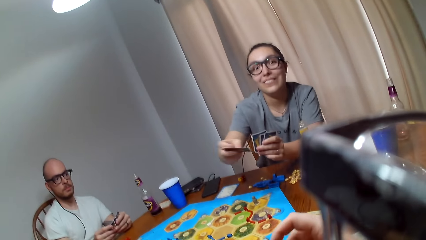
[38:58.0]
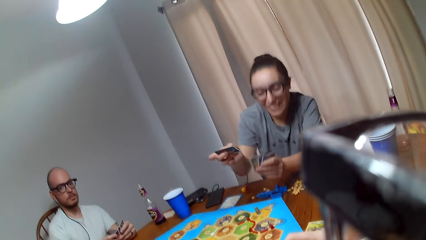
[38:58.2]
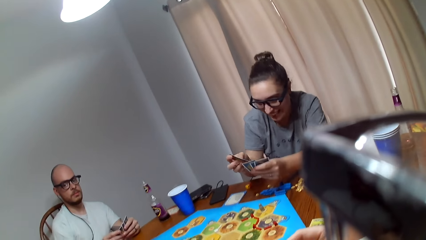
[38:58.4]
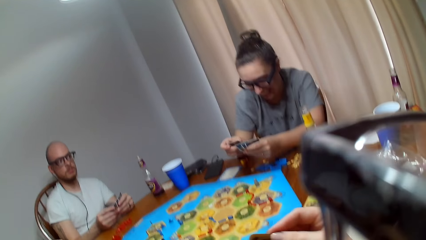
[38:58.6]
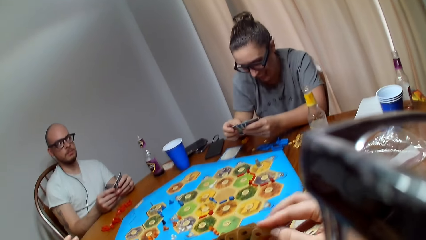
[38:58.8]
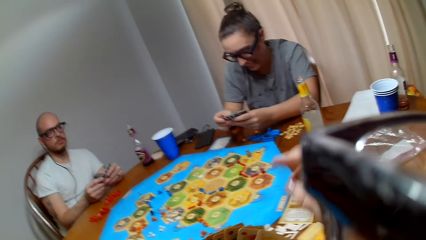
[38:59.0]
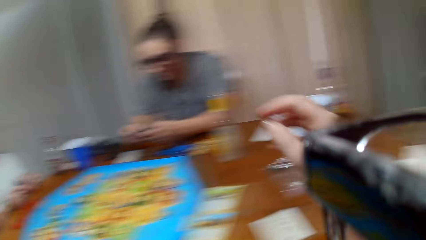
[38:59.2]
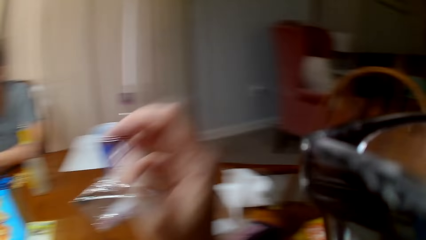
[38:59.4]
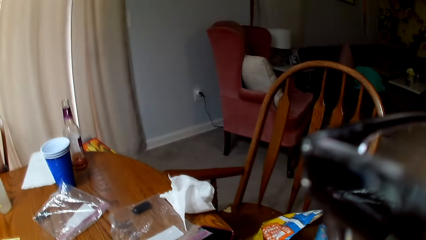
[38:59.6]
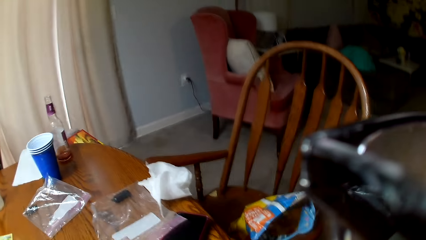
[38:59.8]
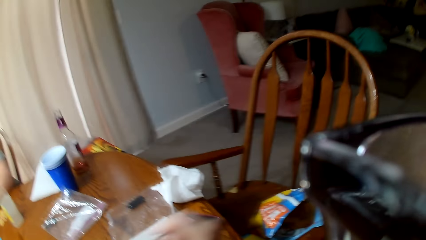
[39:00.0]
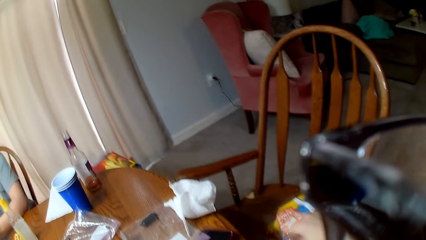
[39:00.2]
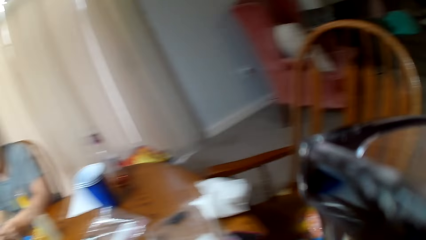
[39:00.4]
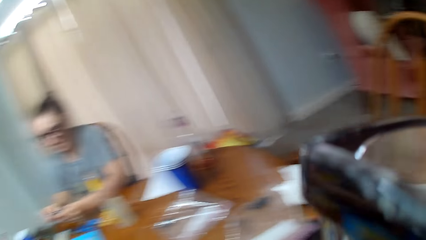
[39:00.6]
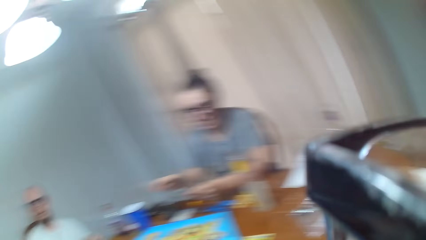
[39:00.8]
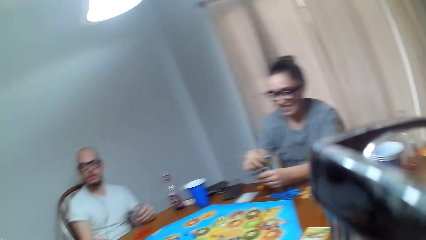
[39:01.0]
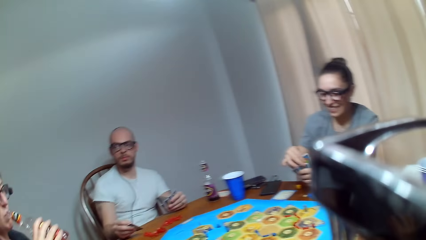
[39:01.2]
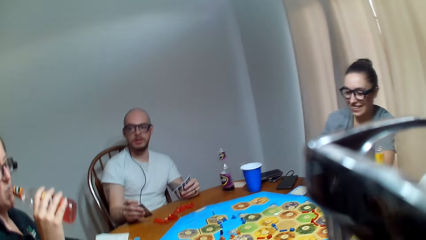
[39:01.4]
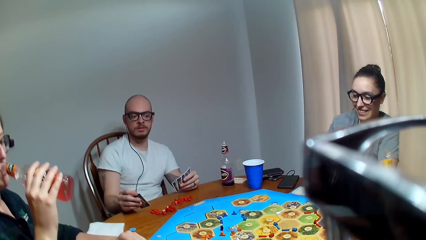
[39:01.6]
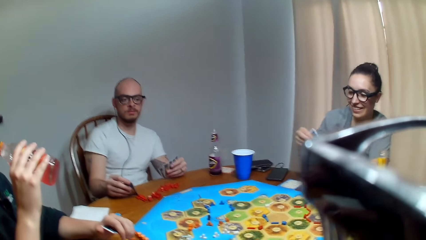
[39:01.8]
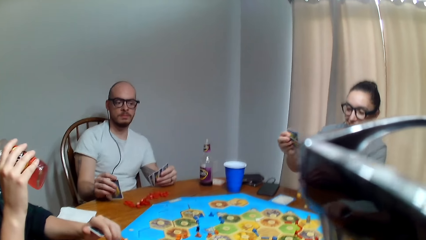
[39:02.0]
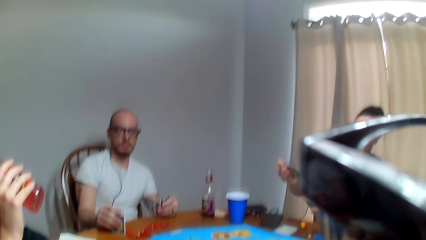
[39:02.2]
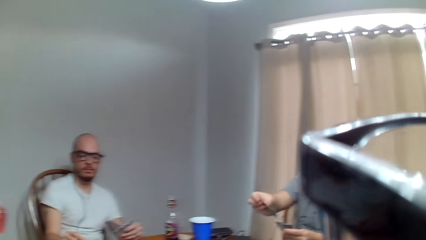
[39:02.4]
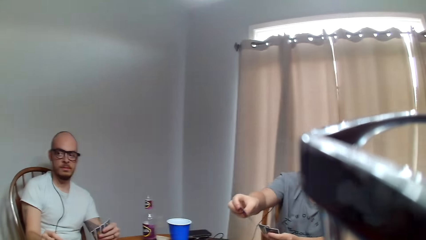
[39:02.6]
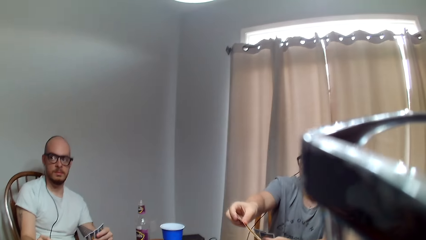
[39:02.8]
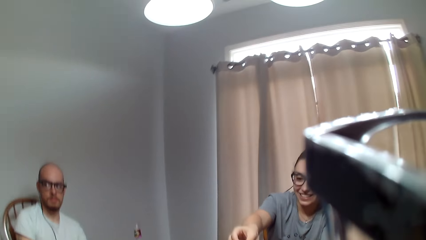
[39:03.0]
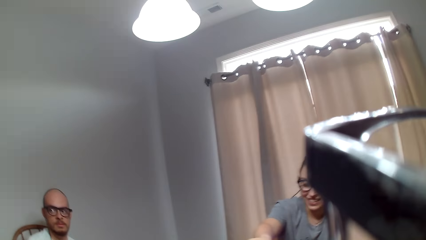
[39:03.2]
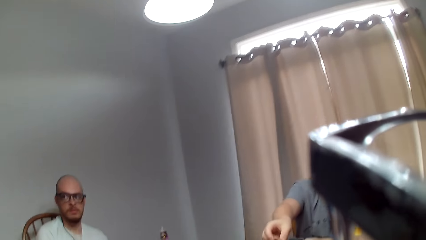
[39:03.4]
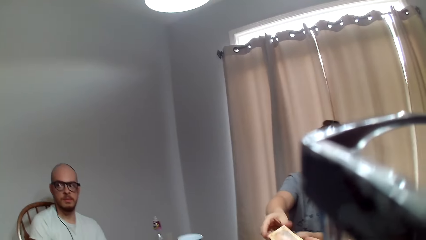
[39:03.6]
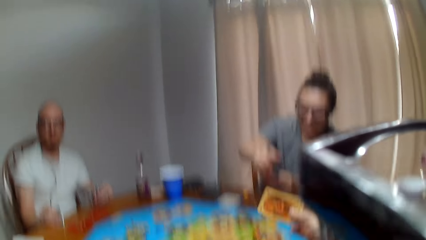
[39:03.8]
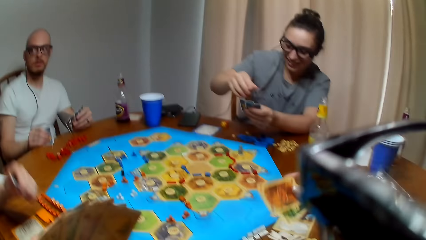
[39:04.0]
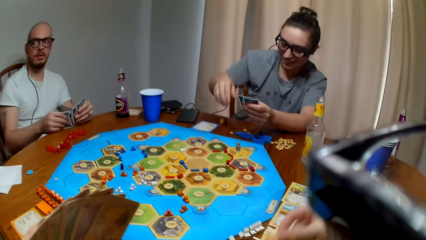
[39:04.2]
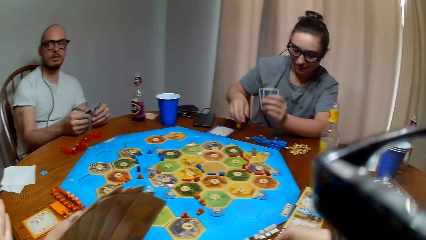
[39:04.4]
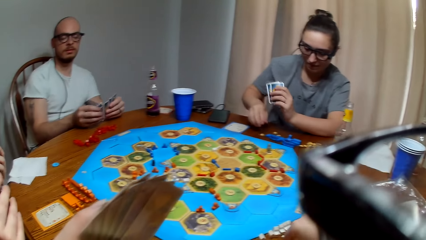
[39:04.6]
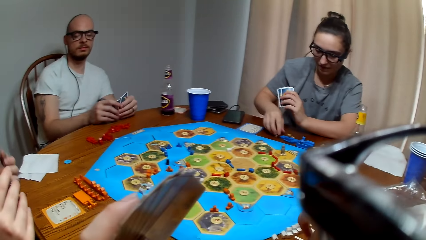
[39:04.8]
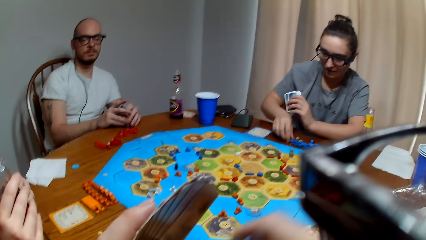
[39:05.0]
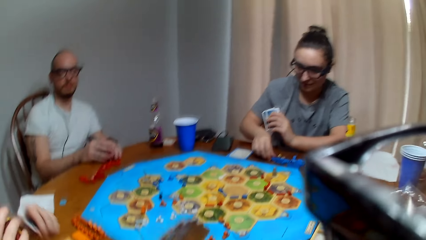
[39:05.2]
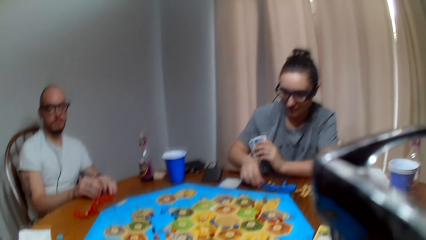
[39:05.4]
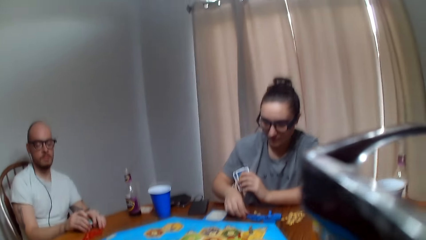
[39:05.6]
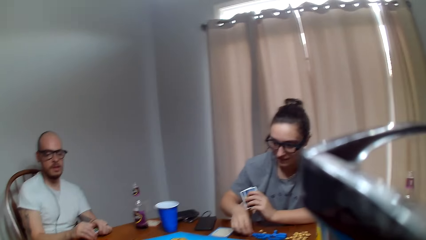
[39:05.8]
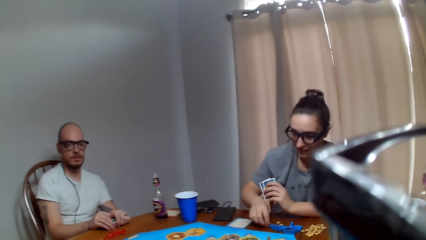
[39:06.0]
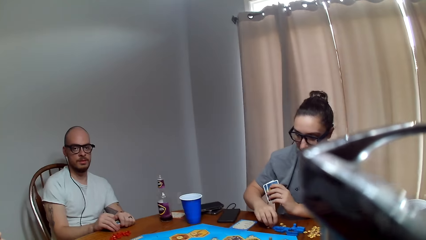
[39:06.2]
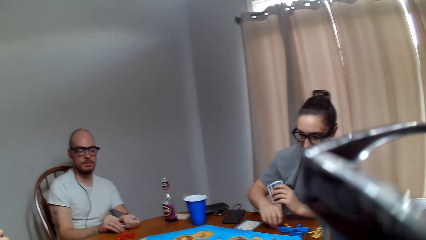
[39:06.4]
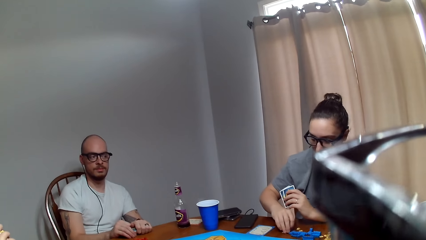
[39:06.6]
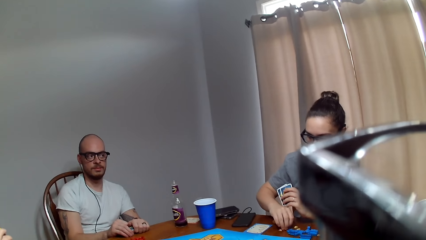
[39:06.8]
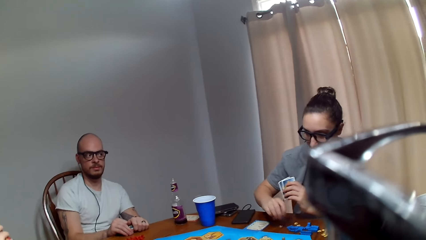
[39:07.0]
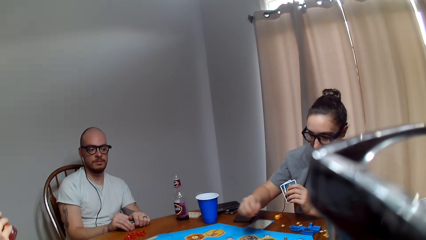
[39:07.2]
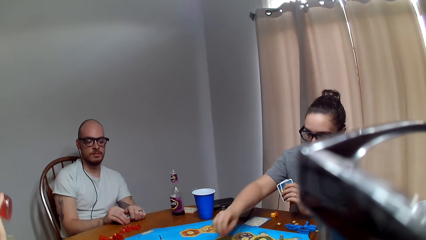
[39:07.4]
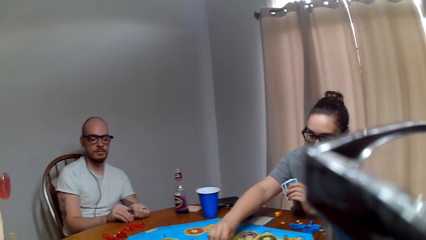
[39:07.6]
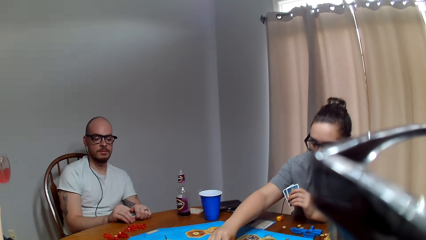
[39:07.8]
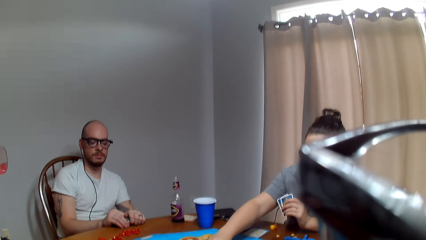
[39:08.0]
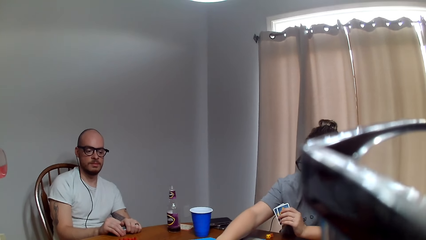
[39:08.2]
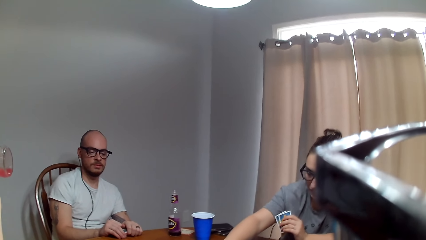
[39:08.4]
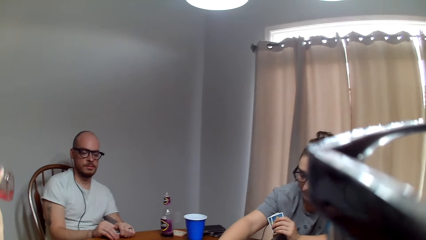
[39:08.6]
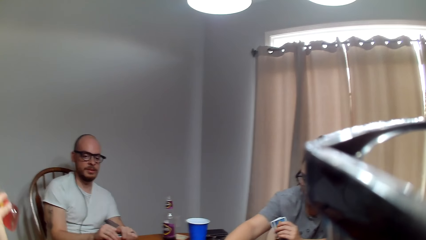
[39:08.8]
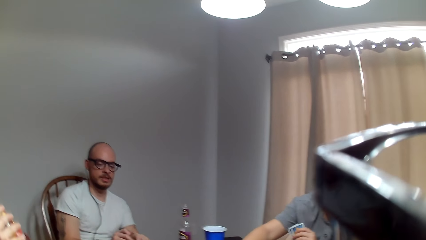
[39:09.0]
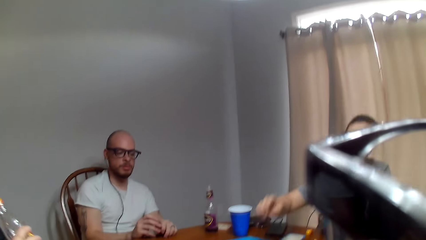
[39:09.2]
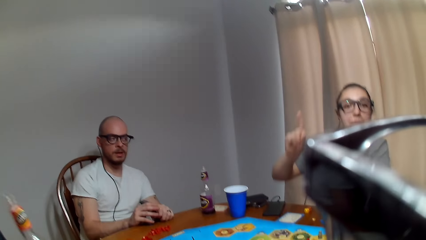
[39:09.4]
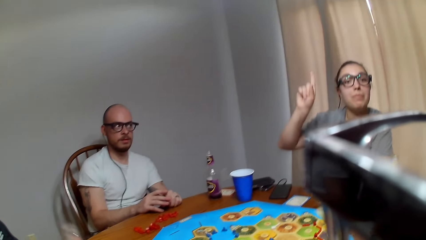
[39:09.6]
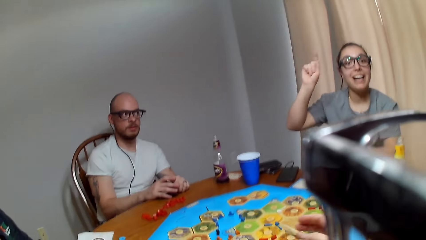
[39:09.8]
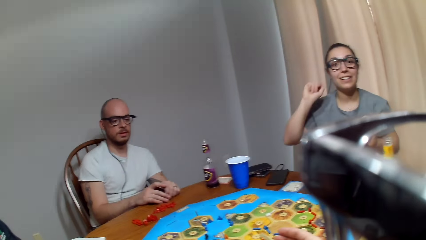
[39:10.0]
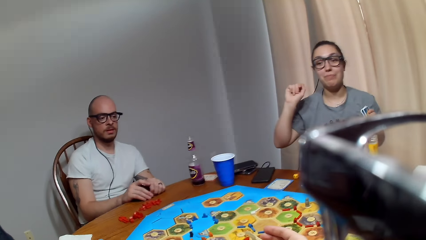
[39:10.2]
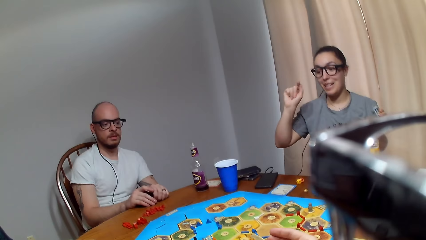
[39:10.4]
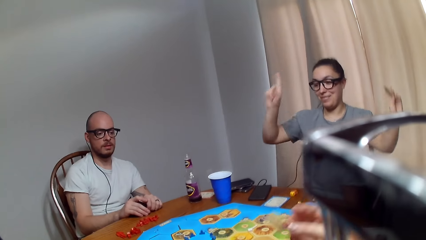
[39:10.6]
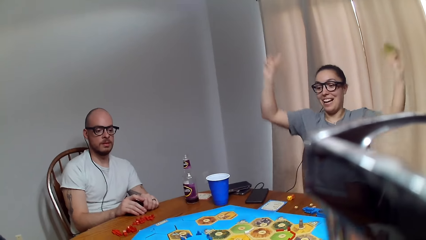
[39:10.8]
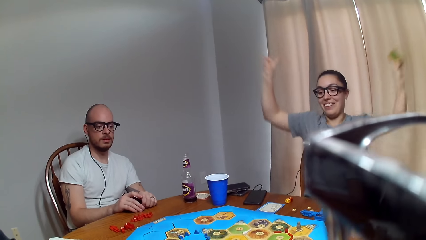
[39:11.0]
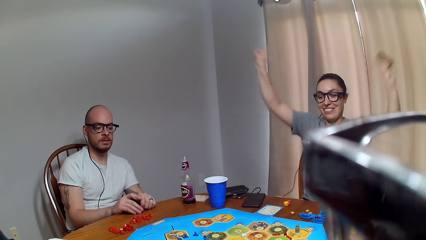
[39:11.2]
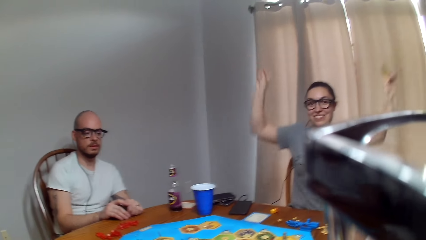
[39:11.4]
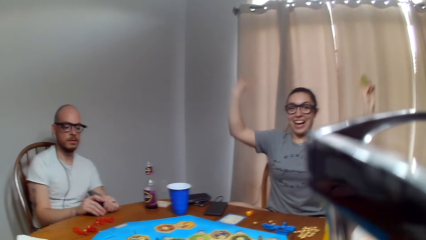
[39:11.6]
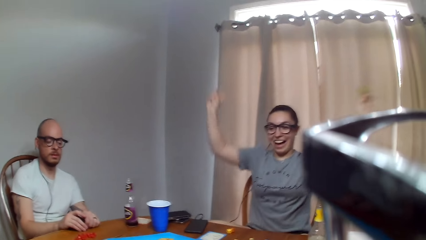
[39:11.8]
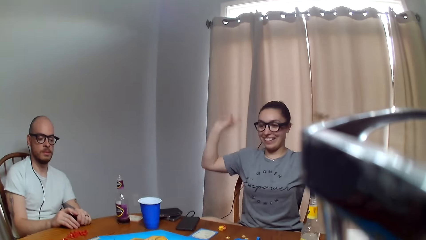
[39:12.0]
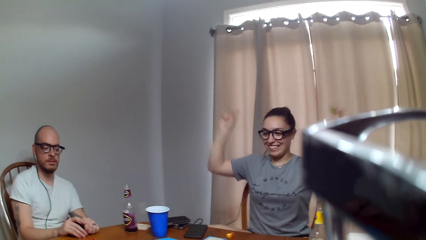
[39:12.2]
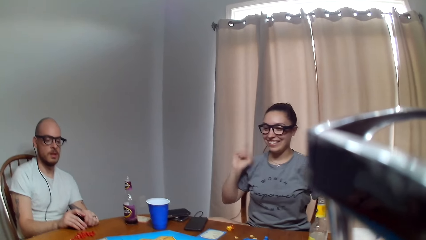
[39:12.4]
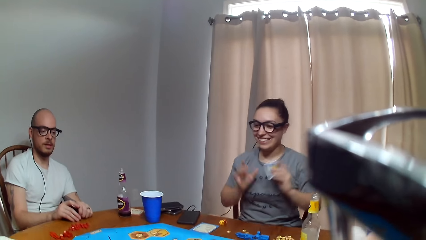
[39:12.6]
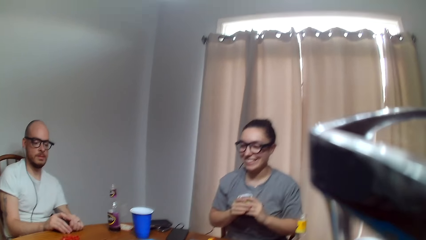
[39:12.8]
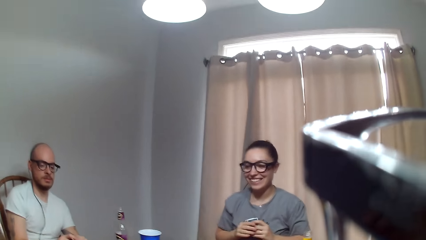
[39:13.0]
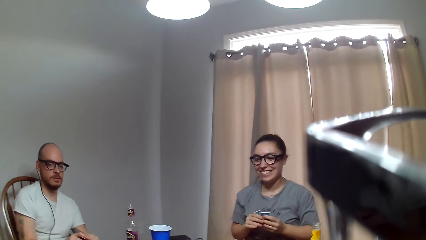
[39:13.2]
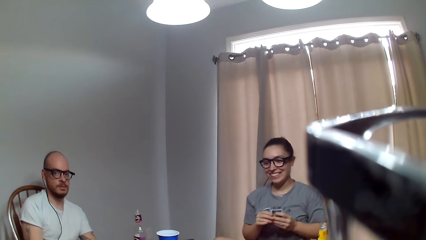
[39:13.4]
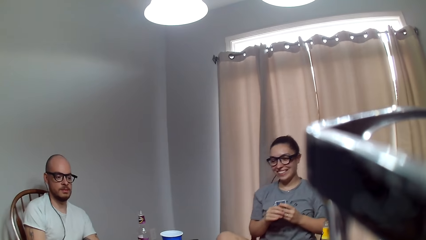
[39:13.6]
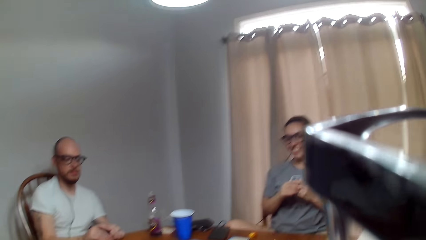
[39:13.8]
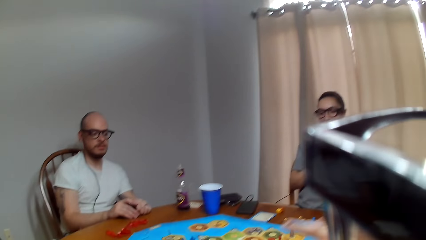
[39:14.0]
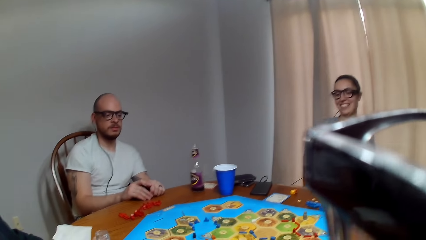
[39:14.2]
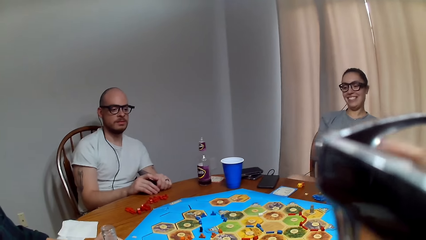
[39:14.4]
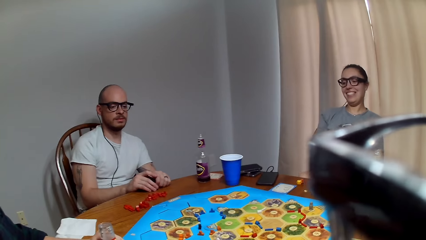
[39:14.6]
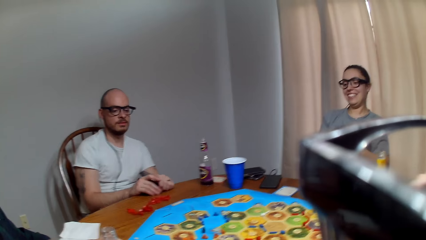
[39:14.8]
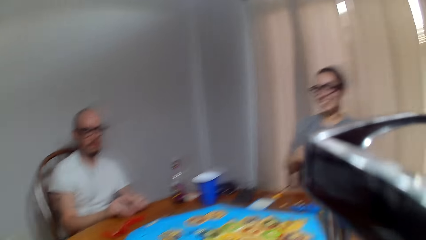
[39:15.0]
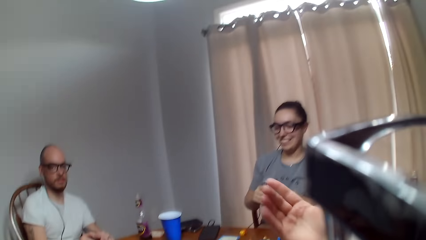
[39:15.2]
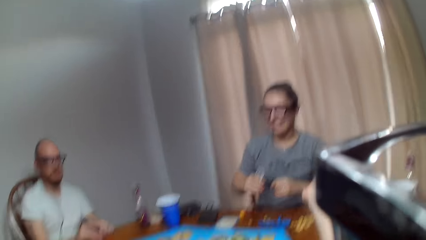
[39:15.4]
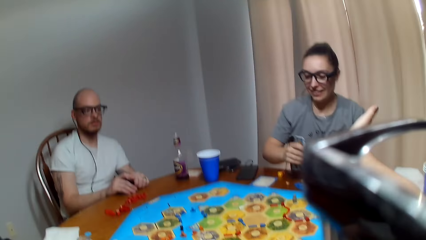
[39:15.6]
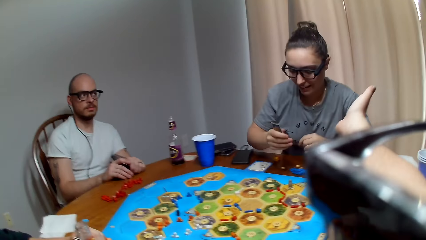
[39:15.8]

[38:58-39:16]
A woman makes a sound and puts back the card. A man speaks to another woman. The other woman takes juice and drinks her beverage. The first woman gives the camera wearer a card. The first woman picks up a peg and places the peg on the board. The man speaks. The first woman speaks to the camera wearer and lifts up her hands. The camera wearer talks to the first woman.
